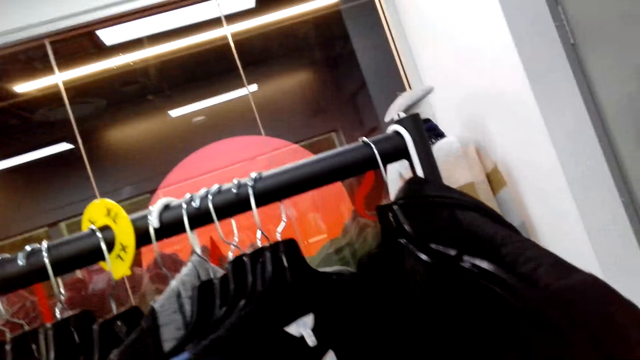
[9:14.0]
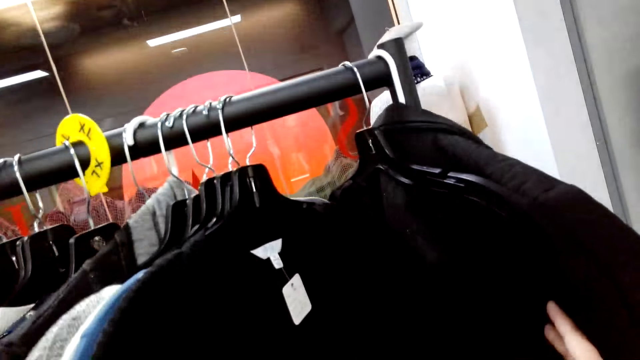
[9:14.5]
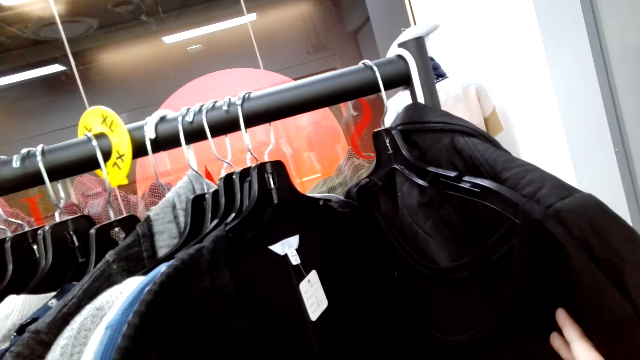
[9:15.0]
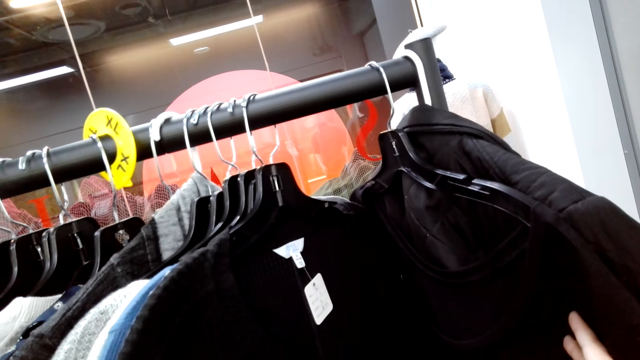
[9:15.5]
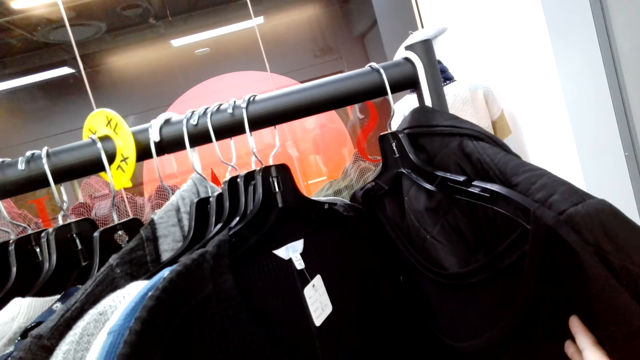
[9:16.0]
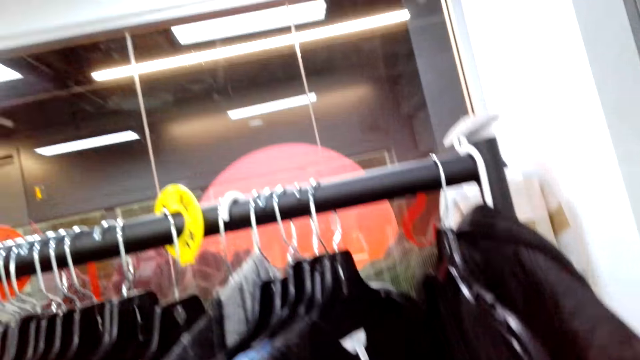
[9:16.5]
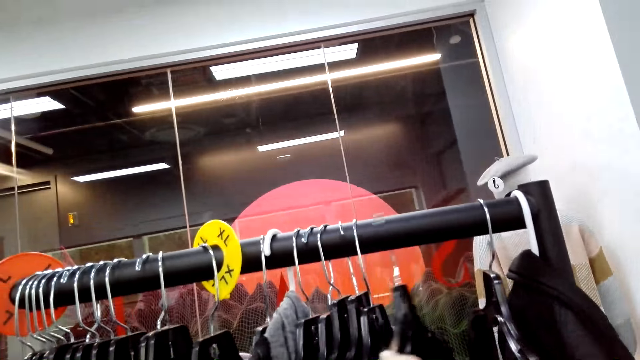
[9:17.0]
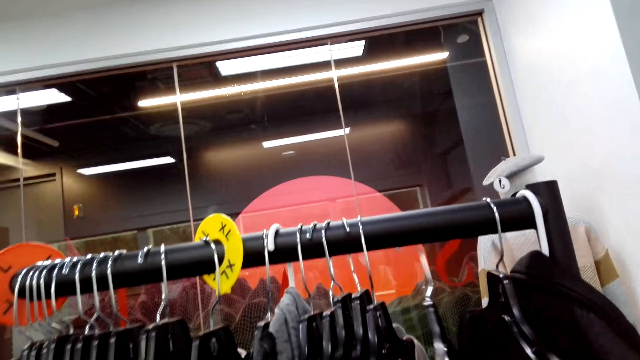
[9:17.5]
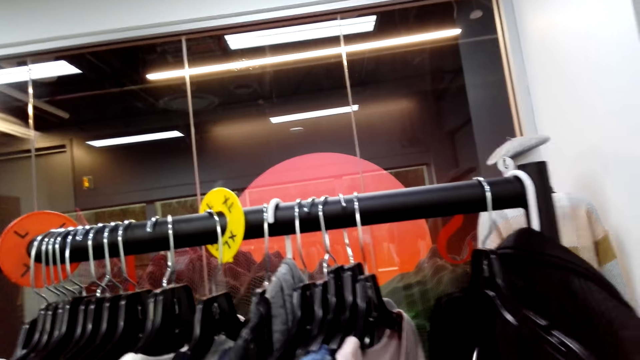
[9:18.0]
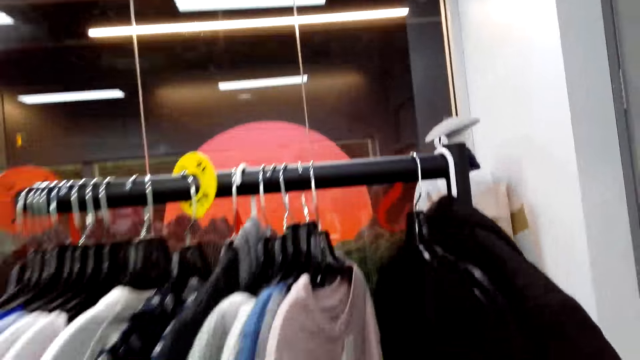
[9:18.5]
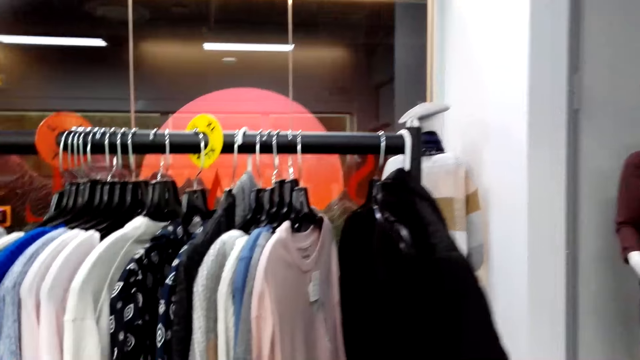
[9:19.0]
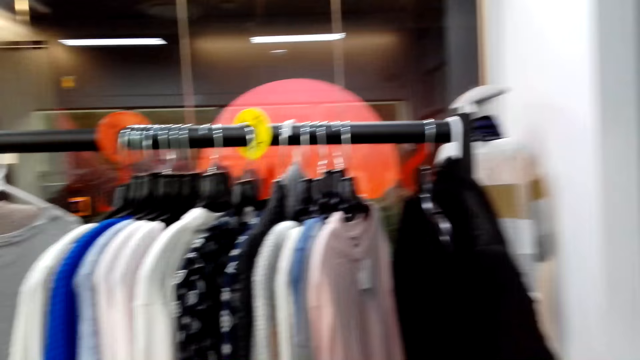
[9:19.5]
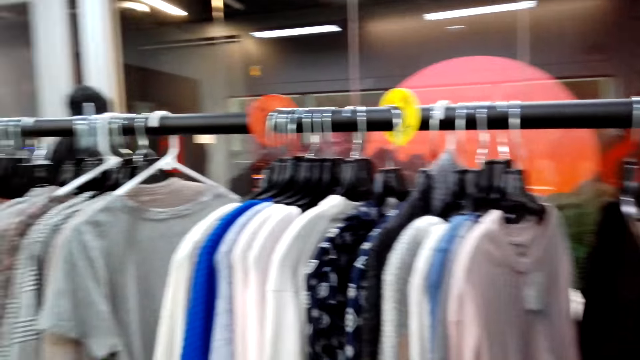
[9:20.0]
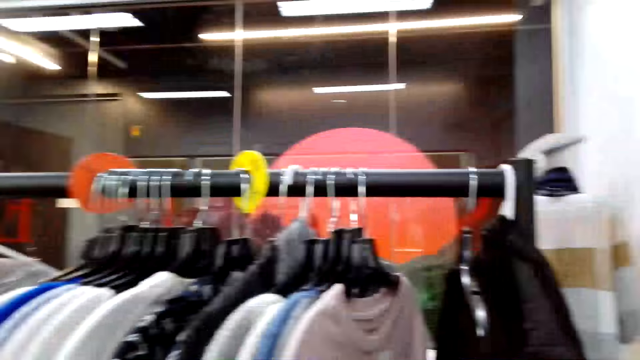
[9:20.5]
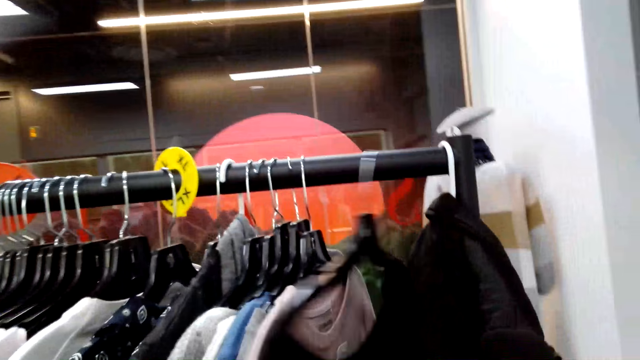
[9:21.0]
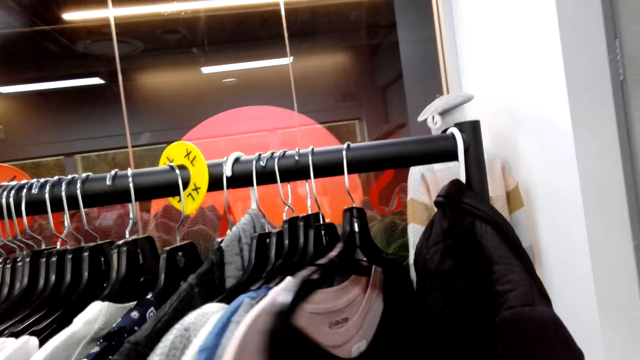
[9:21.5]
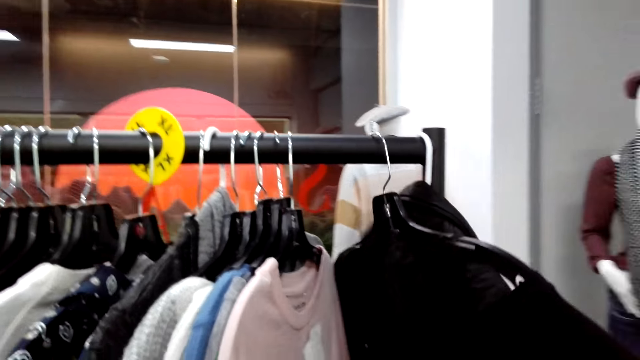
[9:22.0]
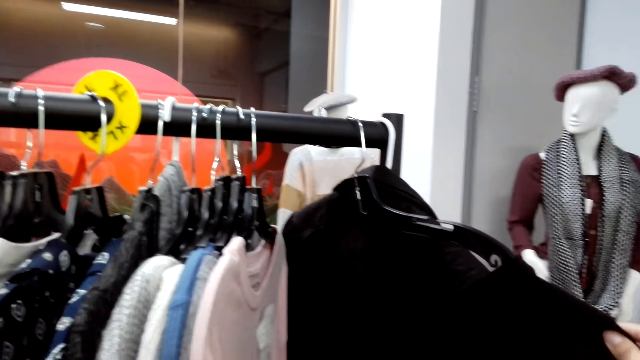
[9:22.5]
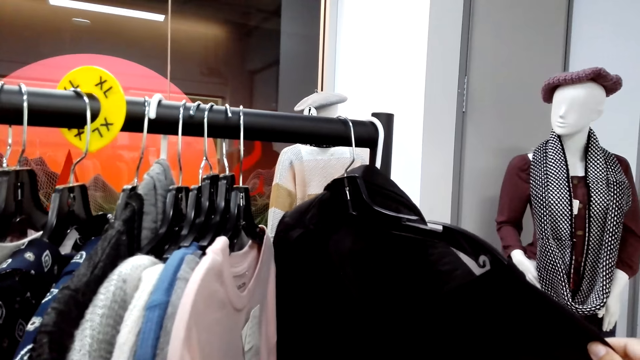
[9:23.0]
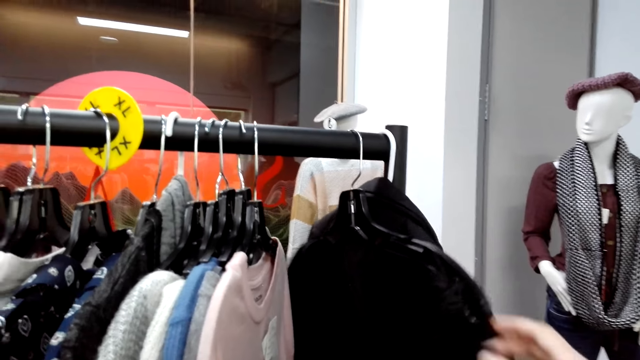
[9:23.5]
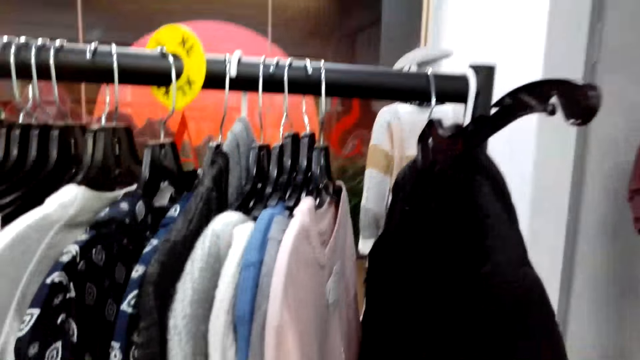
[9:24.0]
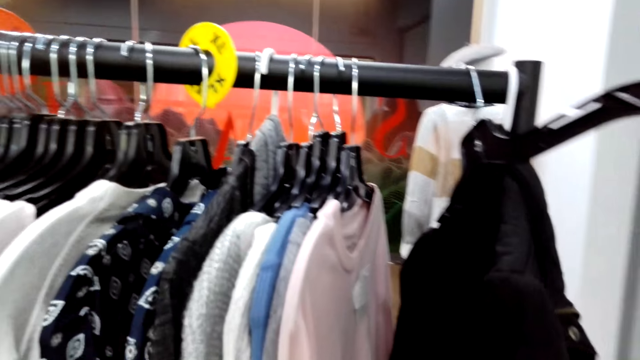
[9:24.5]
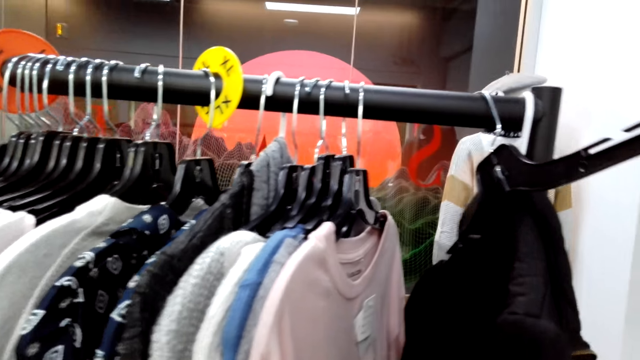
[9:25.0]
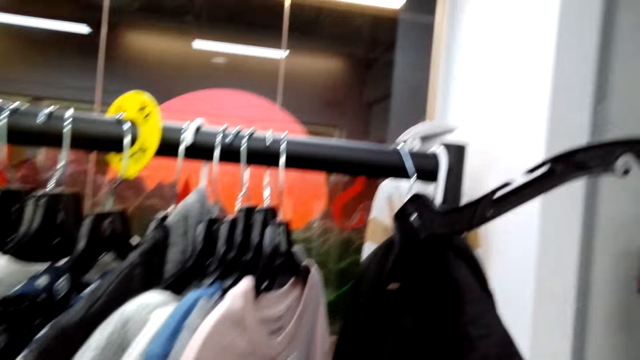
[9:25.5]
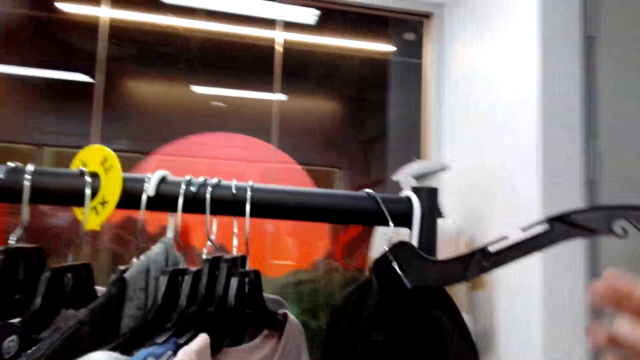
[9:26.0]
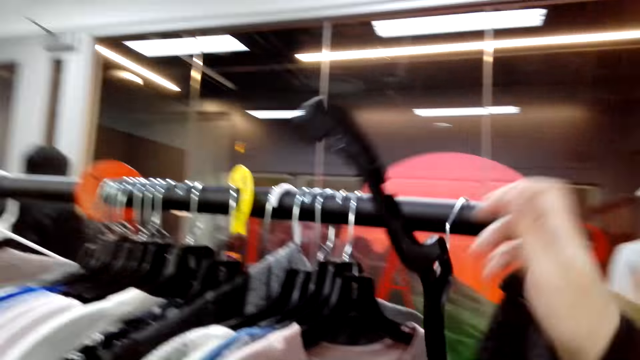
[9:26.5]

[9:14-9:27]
The camera wearer looks at the top on the rack store. They remove a cloth from the rack stock. They look around. They move the cloth on the rack stock. They check clothes on the display rack. They drop a cloth from the hanger.

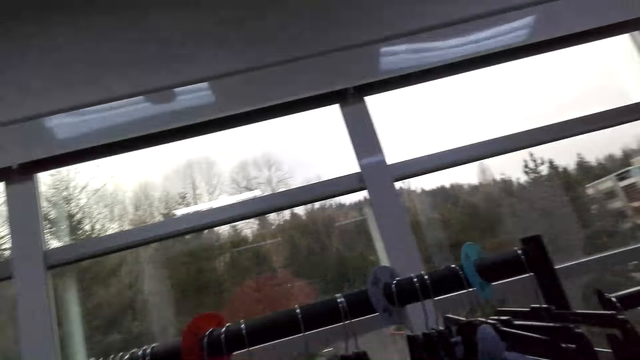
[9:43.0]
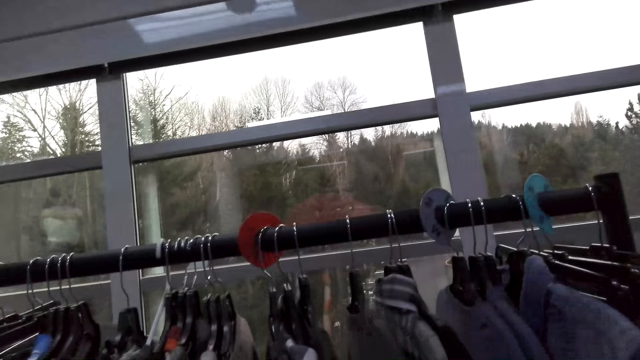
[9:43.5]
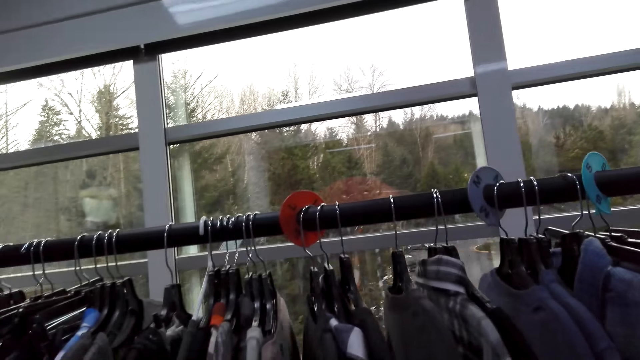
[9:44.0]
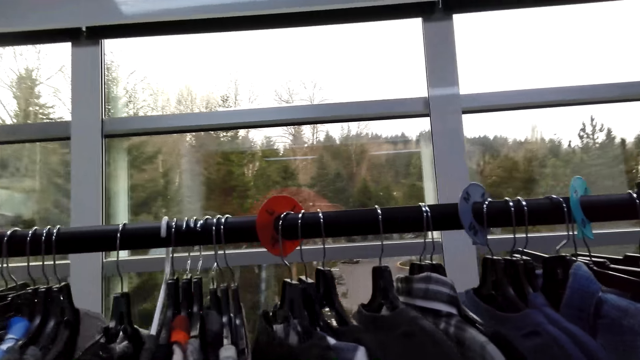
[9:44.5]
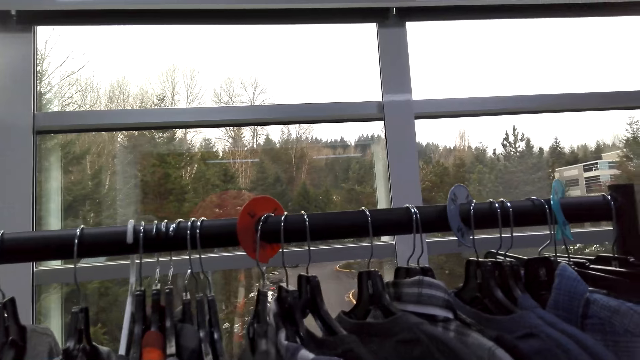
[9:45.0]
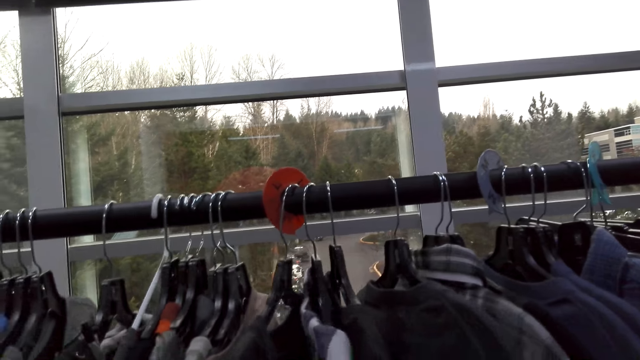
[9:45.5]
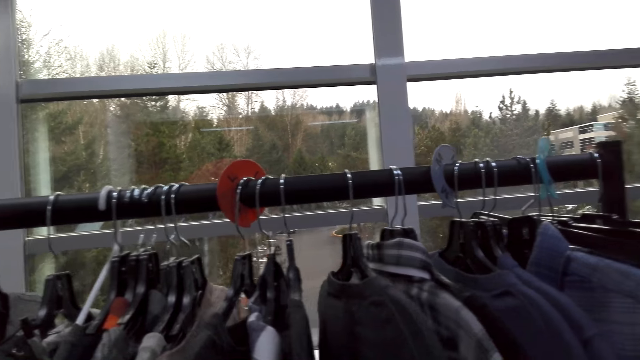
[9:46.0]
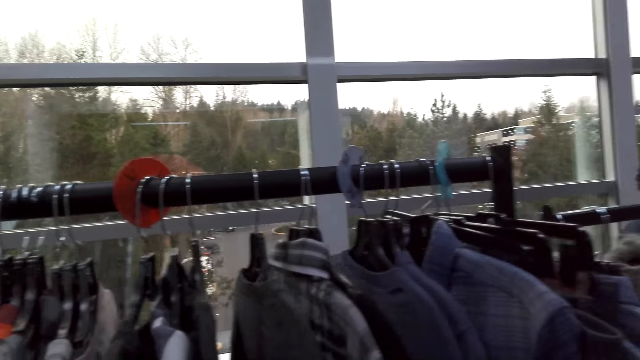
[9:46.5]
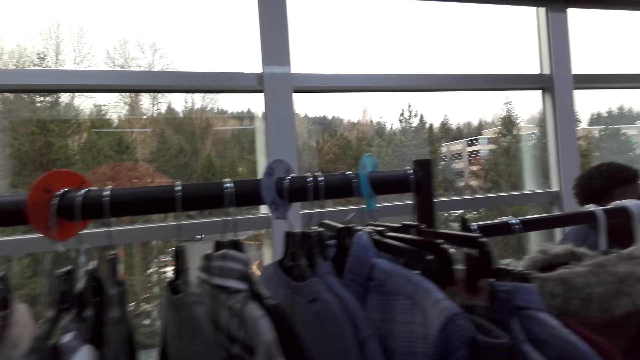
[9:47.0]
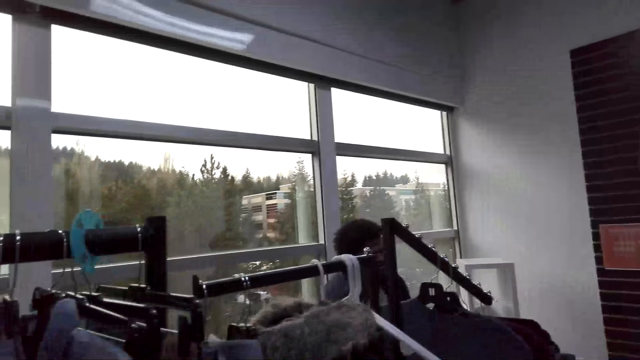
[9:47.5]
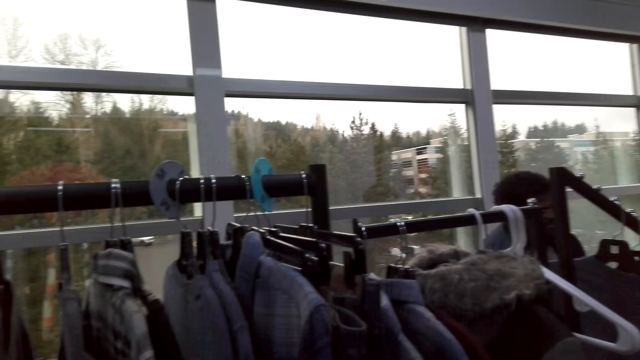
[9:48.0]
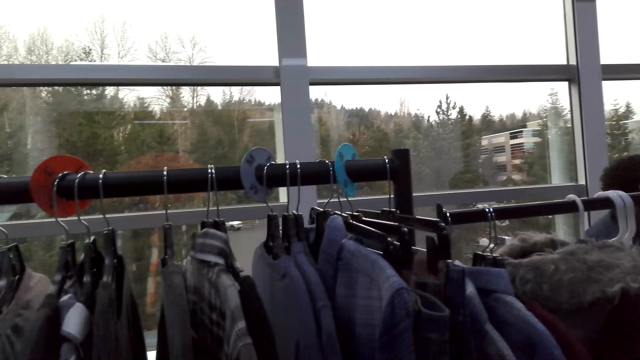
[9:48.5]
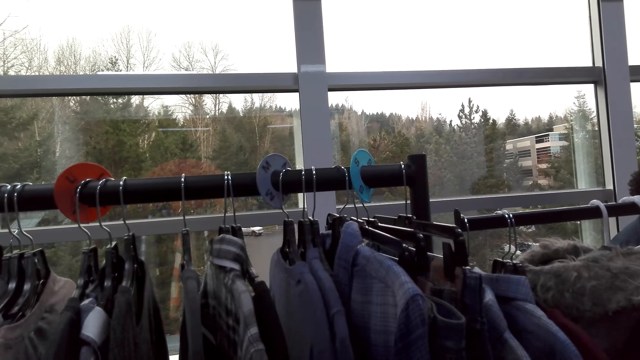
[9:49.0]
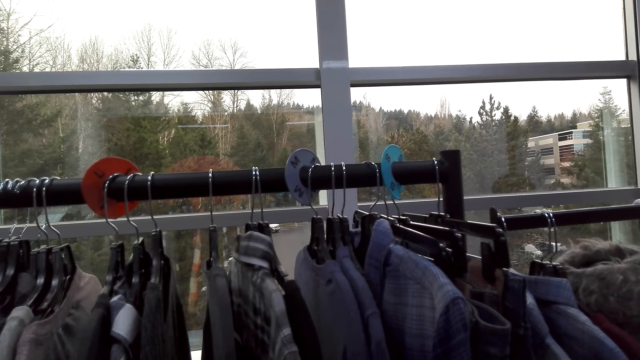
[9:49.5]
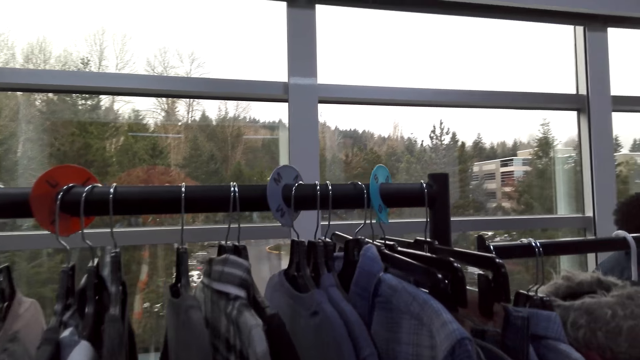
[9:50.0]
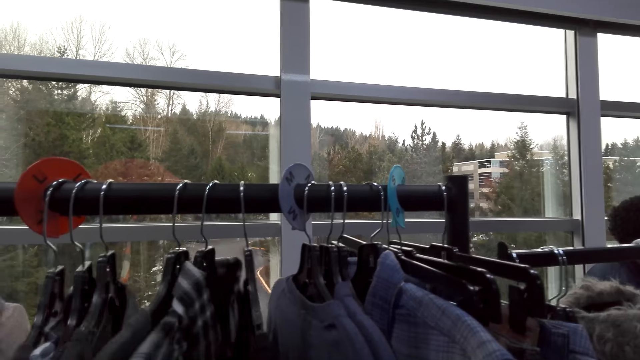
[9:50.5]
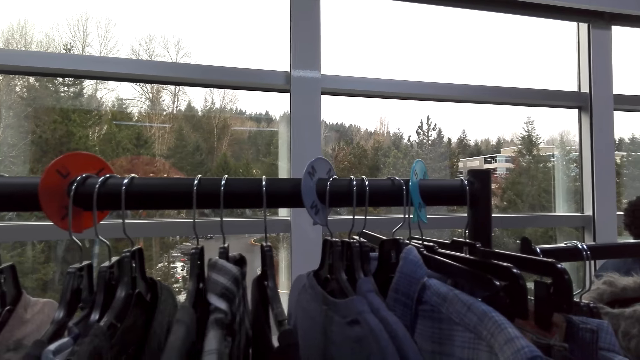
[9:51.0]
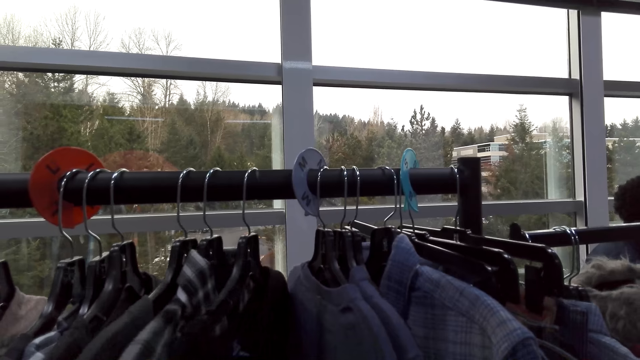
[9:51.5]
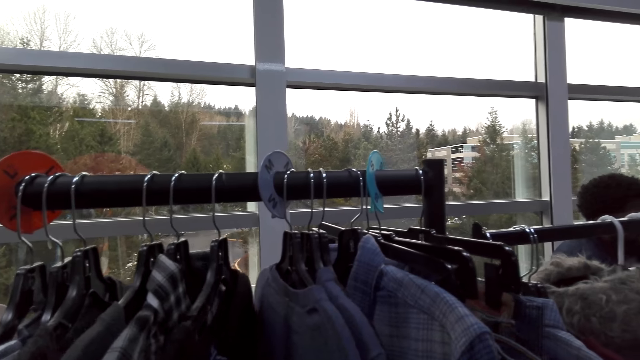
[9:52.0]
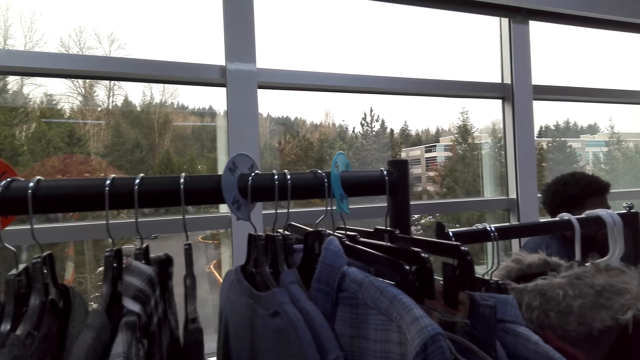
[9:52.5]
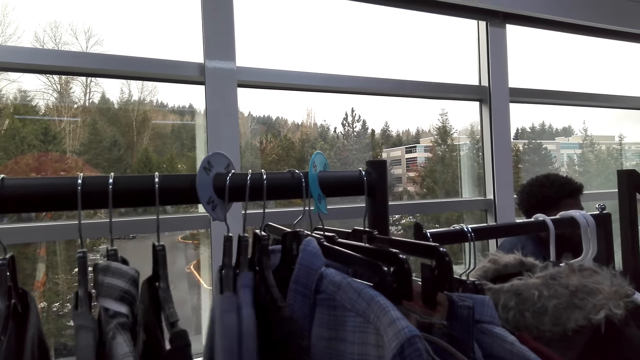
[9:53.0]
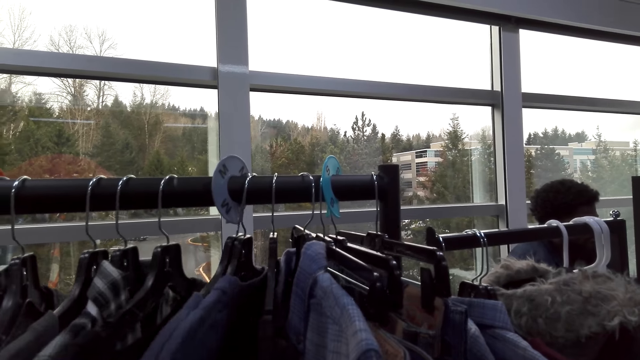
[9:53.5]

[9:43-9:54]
The camera wearer looks at the window. They check clothes on the display rack. They touch the clothes on the store rack. They look across the clothes on the rack stock. They look around. They move the cloth on the rack stock. They speak.
